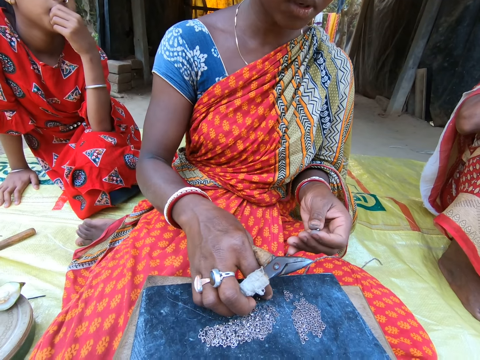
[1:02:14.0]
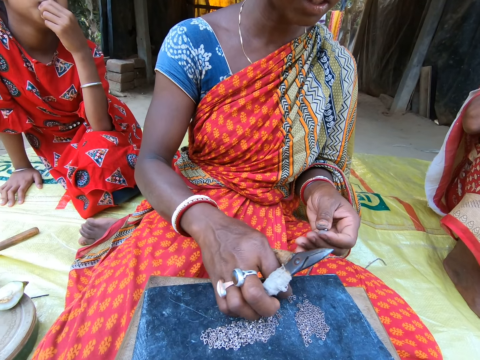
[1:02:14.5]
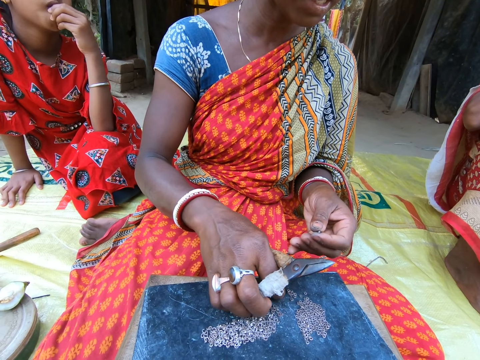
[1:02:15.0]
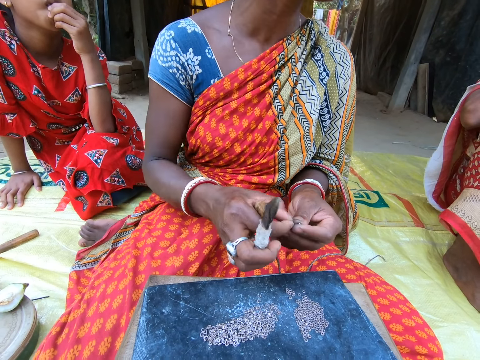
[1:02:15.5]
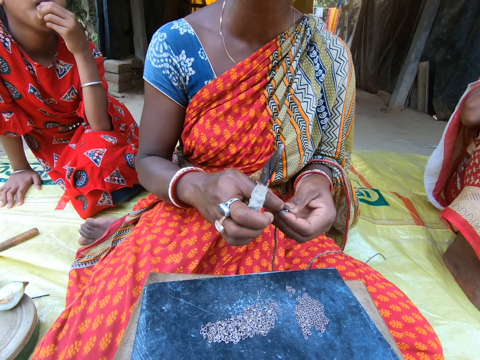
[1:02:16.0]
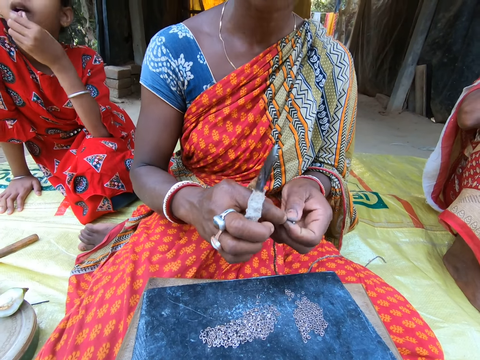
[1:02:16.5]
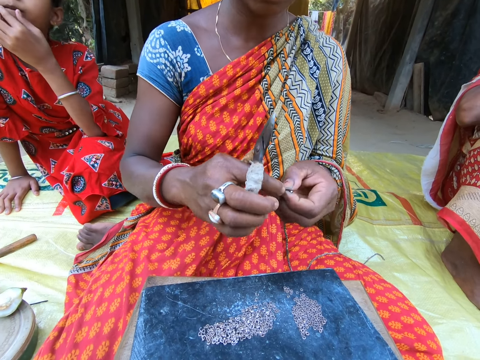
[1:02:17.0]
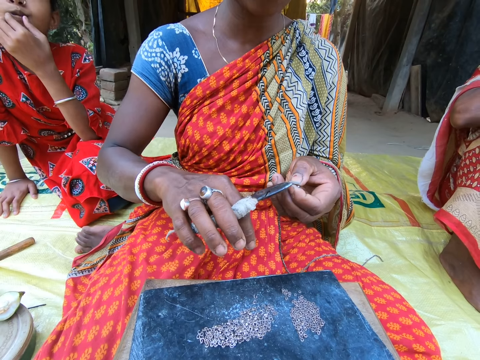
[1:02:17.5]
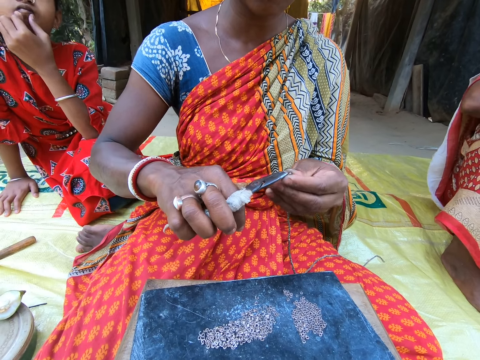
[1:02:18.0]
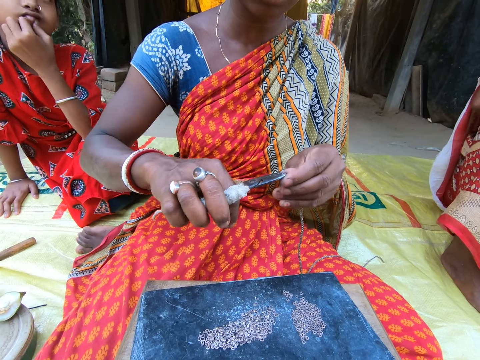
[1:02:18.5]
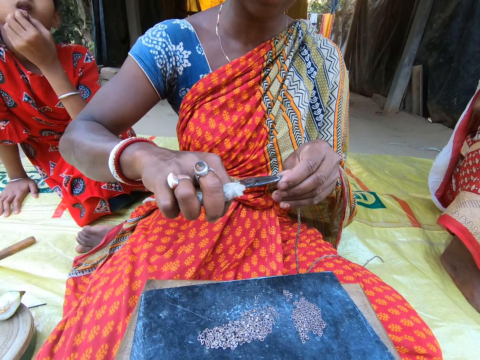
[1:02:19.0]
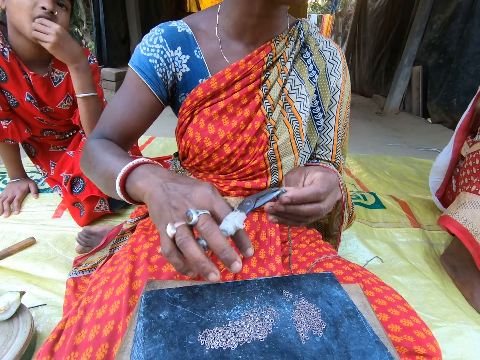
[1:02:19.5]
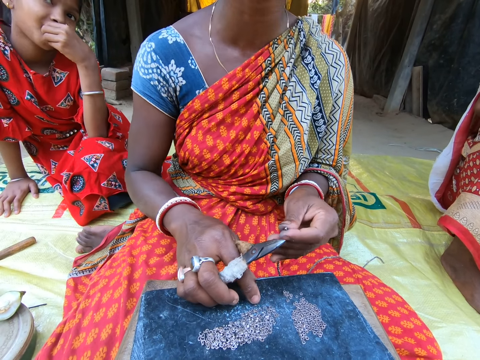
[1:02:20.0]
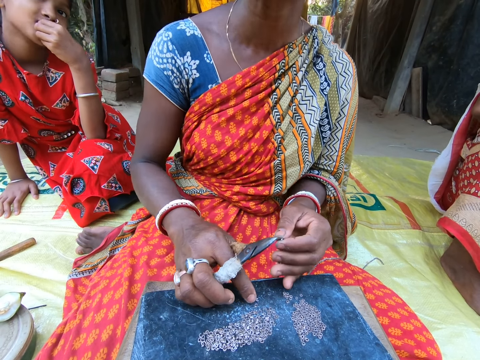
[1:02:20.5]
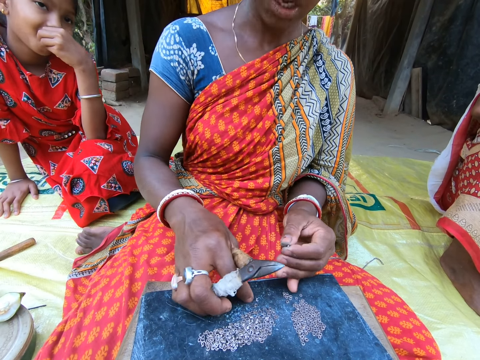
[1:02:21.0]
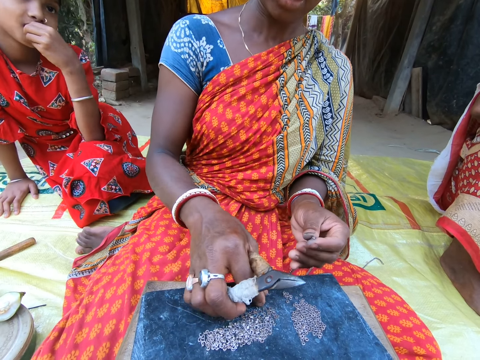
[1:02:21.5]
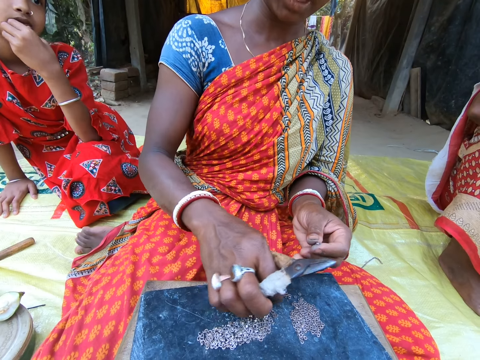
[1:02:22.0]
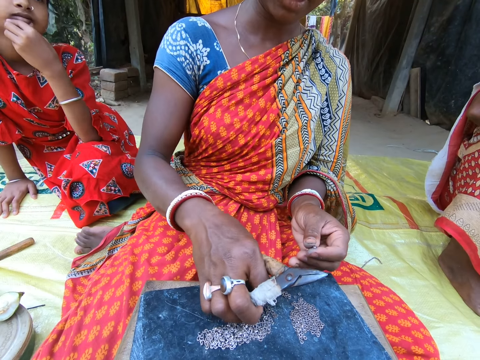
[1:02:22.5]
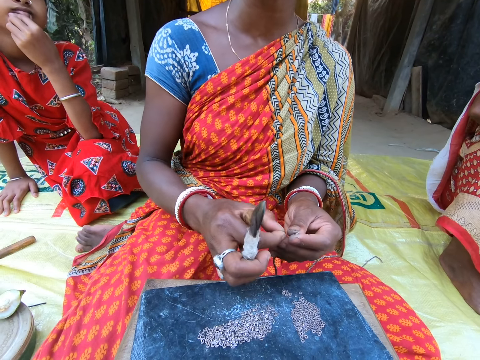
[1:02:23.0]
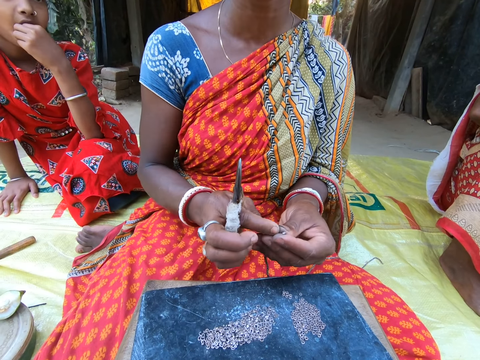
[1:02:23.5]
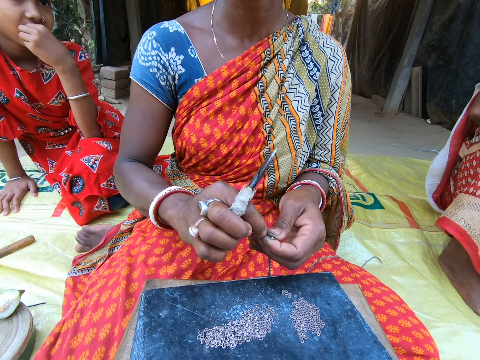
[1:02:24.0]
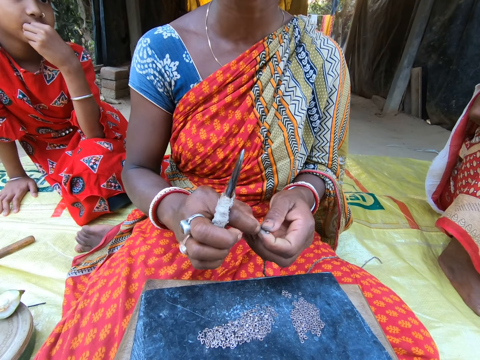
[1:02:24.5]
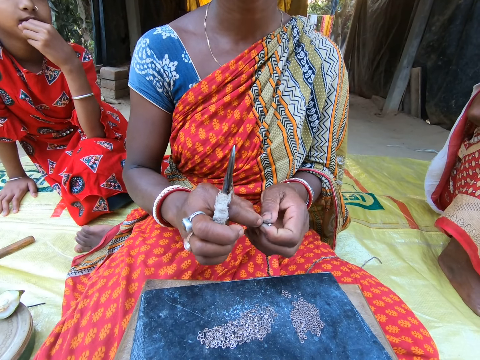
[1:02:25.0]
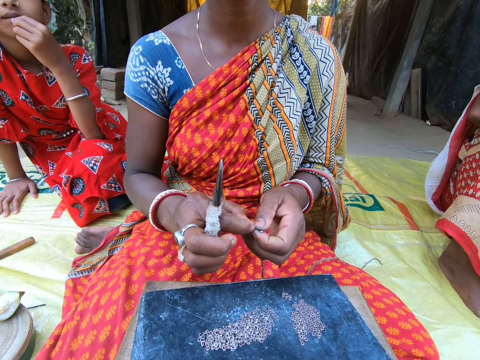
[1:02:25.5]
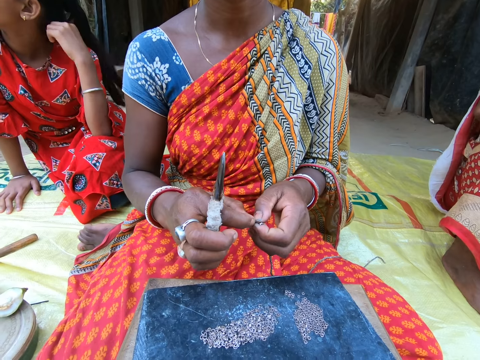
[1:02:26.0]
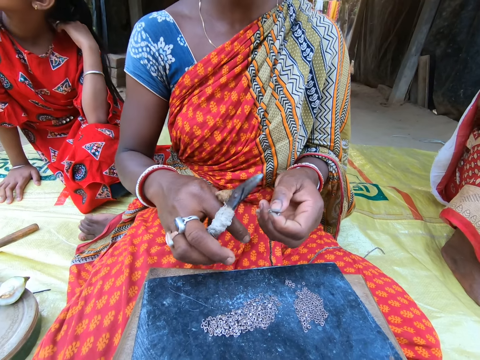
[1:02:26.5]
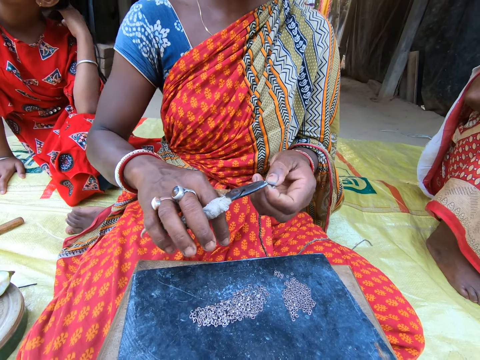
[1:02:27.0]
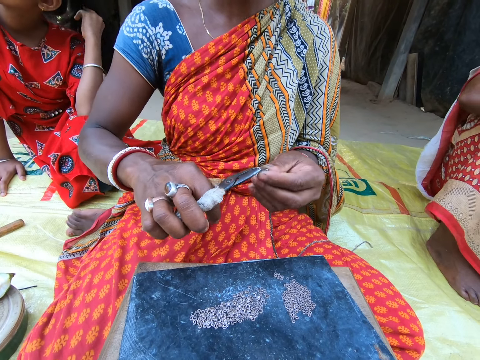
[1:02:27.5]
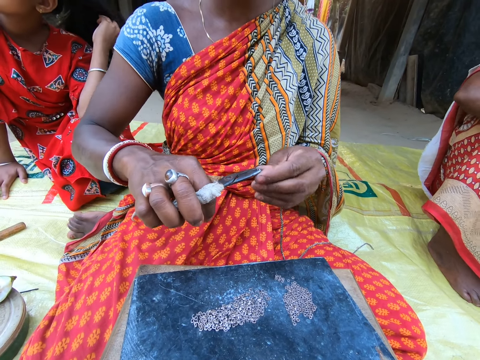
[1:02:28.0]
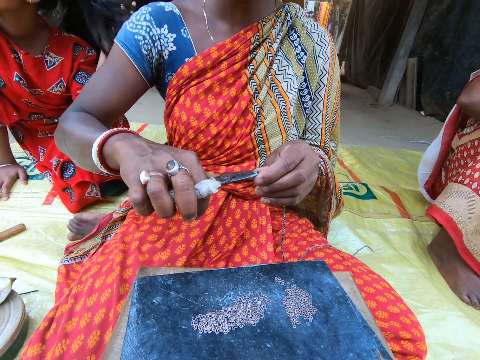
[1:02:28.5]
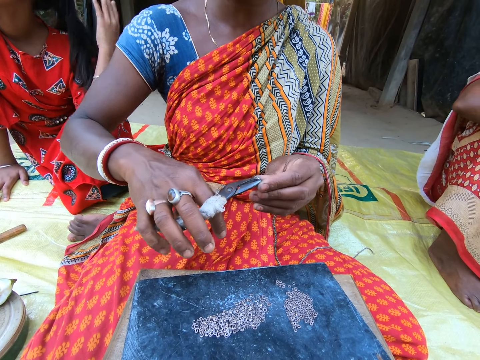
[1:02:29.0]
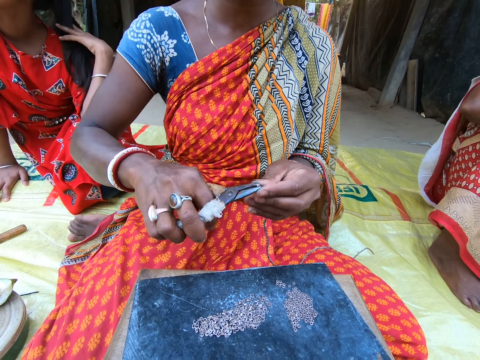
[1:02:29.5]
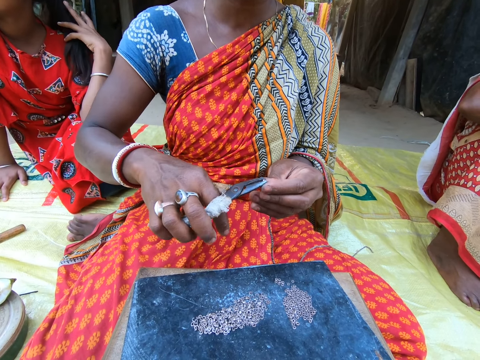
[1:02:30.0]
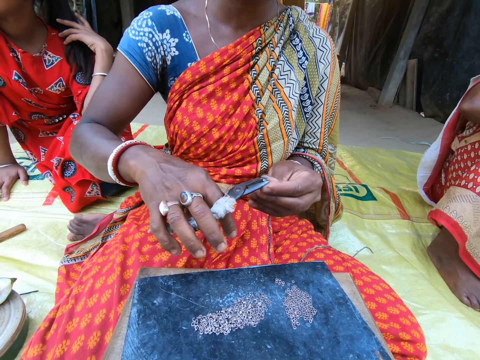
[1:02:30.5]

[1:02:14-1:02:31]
The woman picks a bead from the stool with her right hand. She places the bead in the rope in her left hand with her right hand and fixes a waist bead. She presses the bead in the rope in her left hand with the pair of scissors in her right hand. She moves the beads on the stool with her right hand and picks something. She places the bead in the rope in her left hand with her right hand. She places the bead again. She fixes a waist bead. A girl plays with her hair with her left hand. The woman presses the bead in the rope in her left hand with the pair of scissors in her right hand.

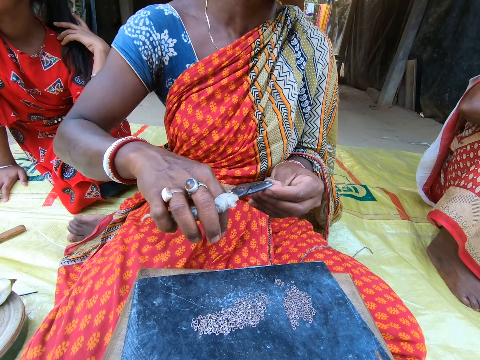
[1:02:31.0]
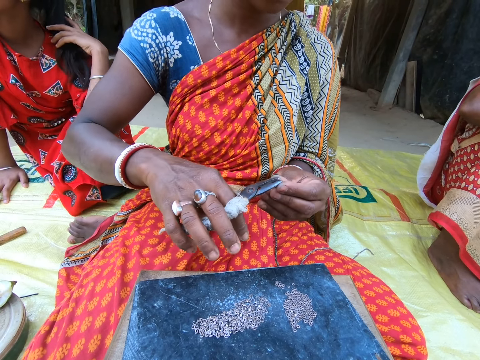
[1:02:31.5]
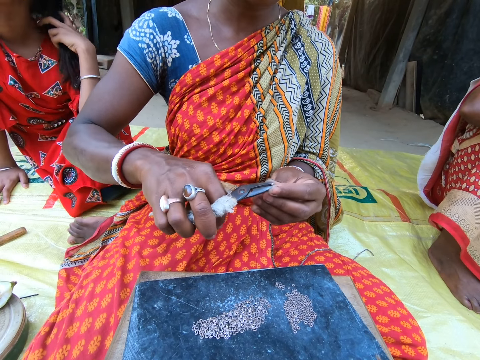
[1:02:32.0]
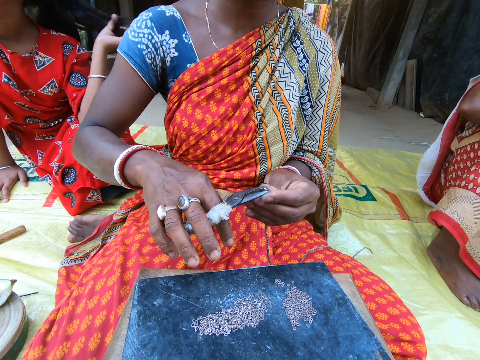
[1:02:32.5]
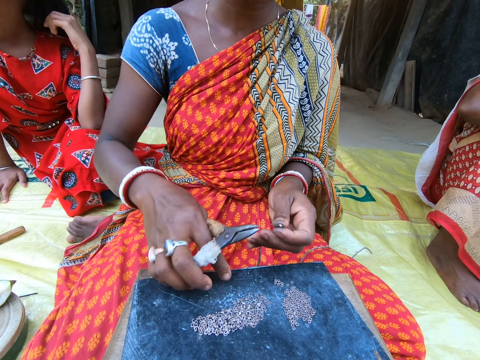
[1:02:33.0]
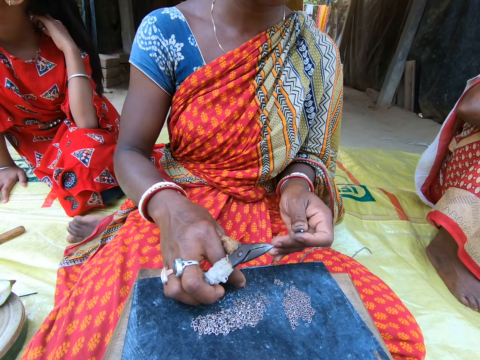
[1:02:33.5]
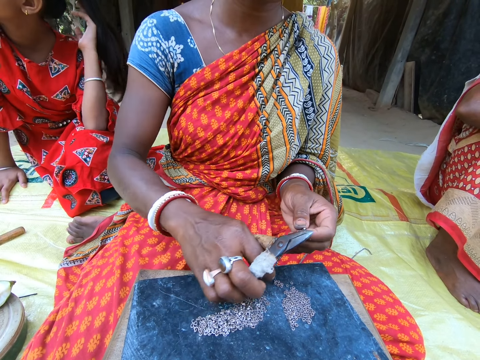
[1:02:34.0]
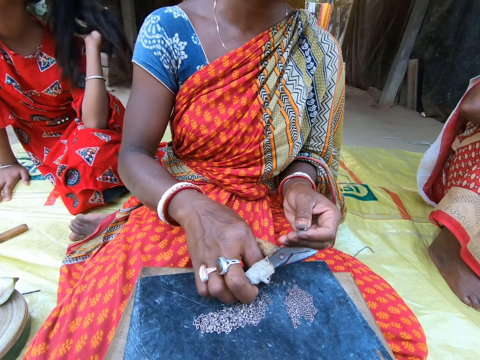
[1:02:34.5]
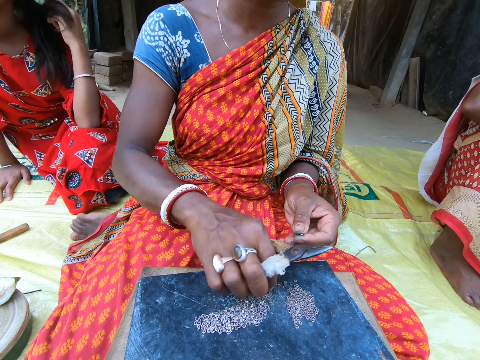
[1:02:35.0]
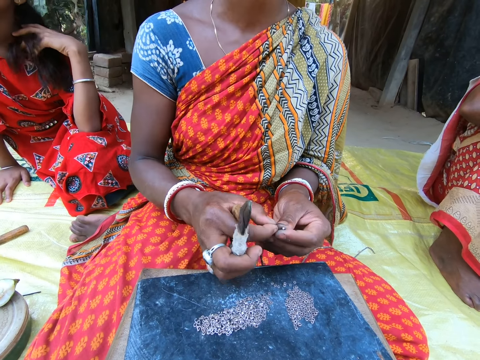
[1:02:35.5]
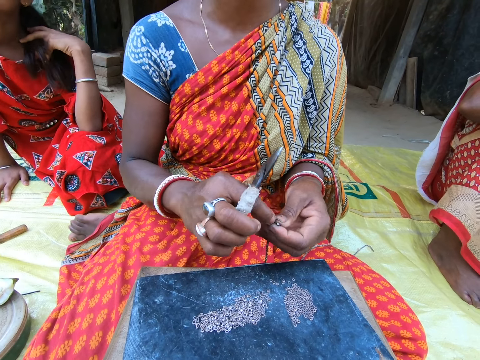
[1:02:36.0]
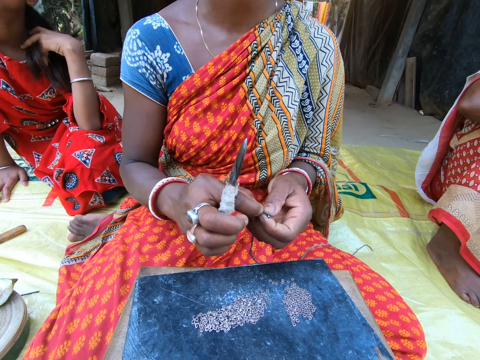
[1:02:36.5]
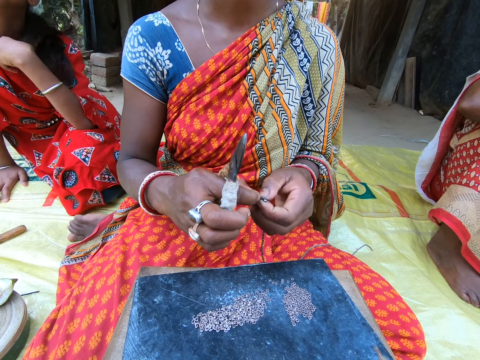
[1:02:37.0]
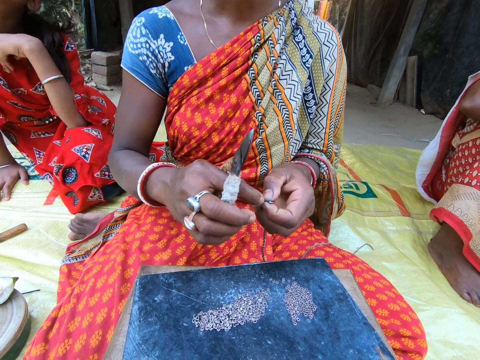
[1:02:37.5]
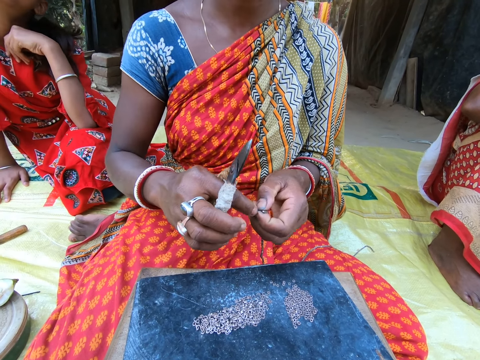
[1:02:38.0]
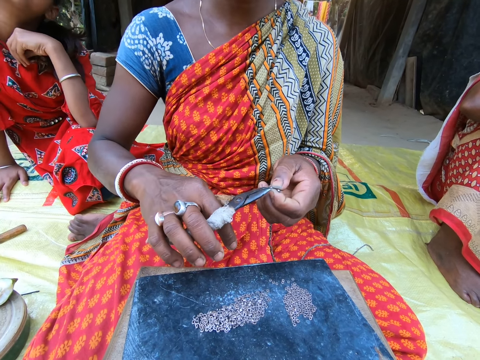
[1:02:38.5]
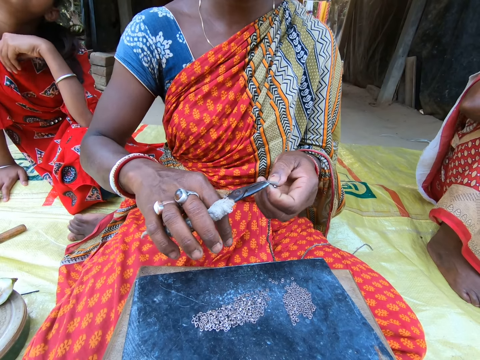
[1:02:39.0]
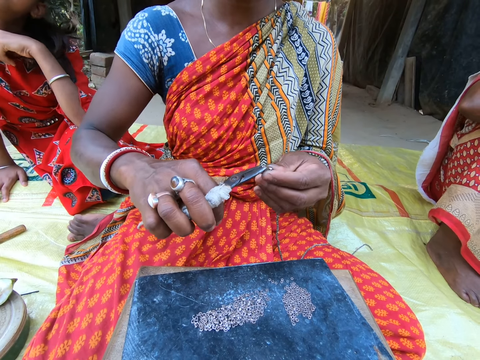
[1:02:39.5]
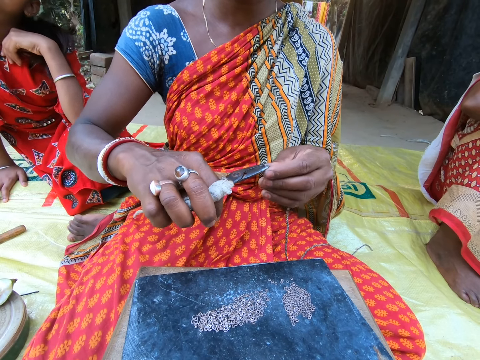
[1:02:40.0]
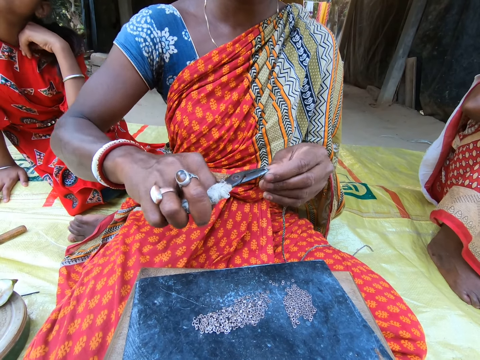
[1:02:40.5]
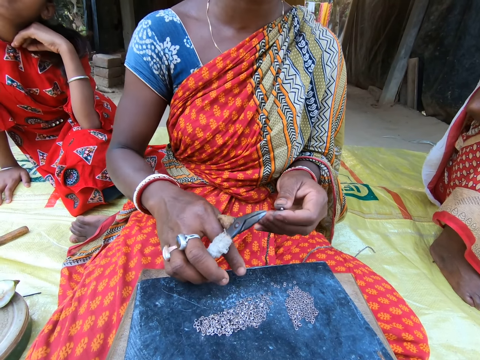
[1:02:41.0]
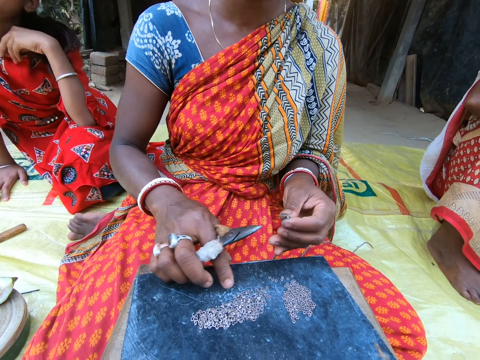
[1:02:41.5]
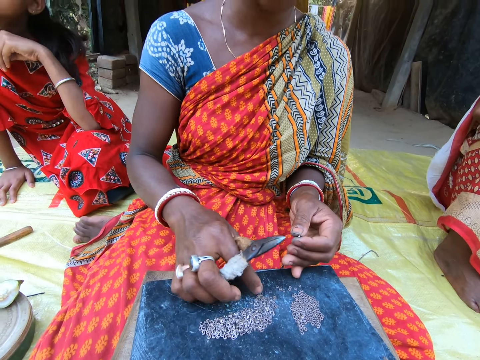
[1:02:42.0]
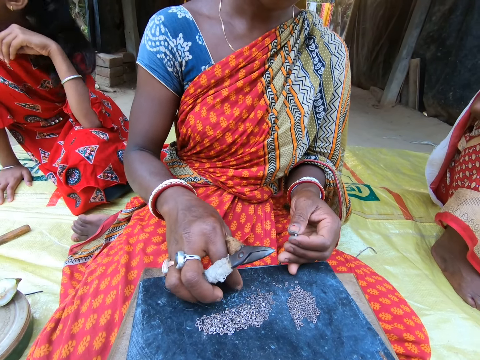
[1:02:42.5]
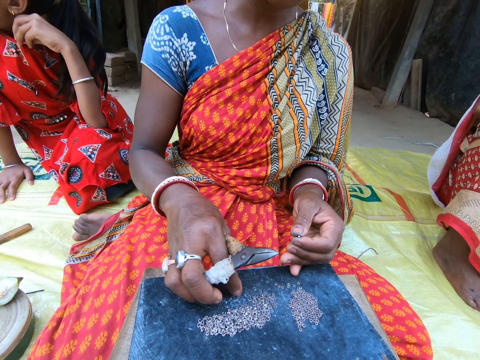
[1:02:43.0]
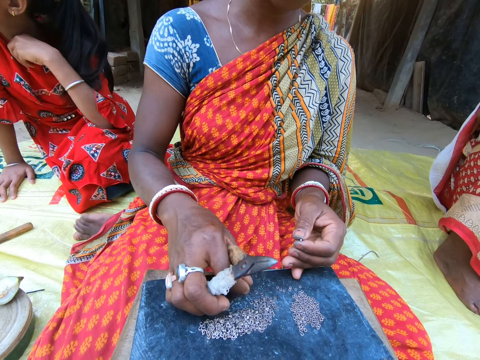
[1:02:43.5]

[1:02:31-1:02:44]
The woman moves the beads on the stool with her right hand. She picks a bead from the stool with her right hand. She places the bead in the rope in her left hand with her right hand and fixes a waist bead. A girl holds her cloth with her left hand. The woman presses the bead in the rope in her left hand with the pair of scissors in her right hand. She moves the beads on the stool with her right hand.
